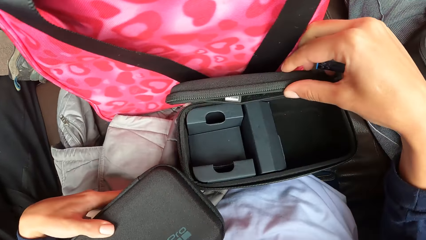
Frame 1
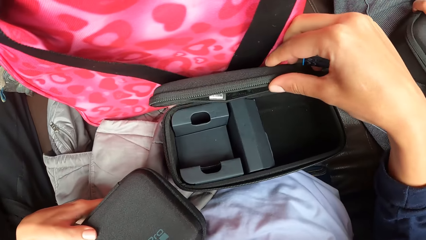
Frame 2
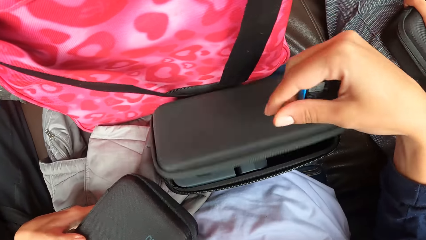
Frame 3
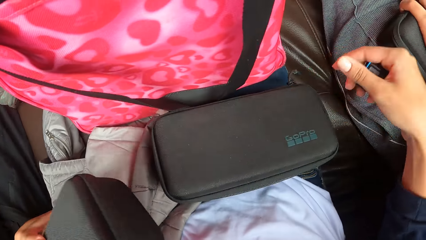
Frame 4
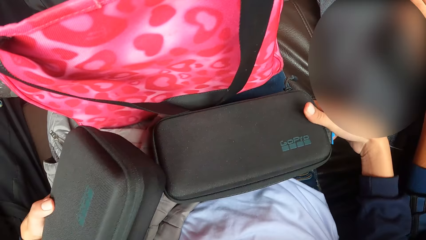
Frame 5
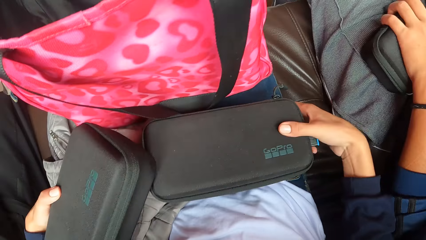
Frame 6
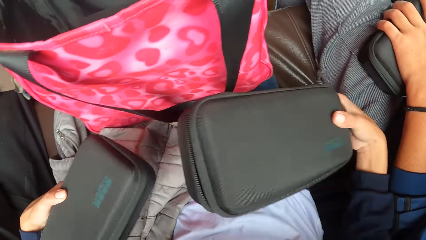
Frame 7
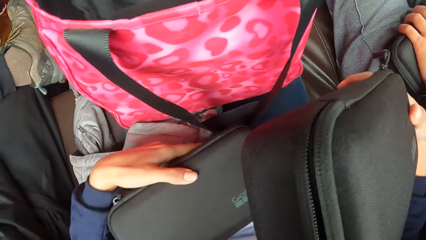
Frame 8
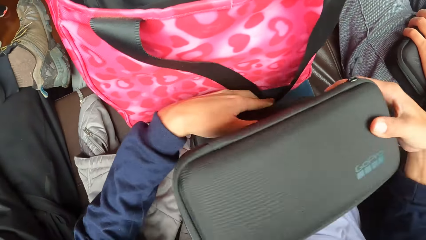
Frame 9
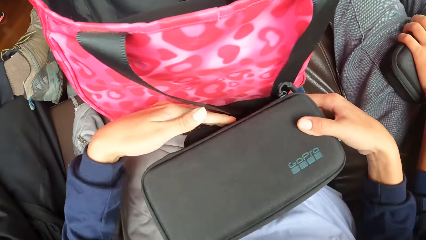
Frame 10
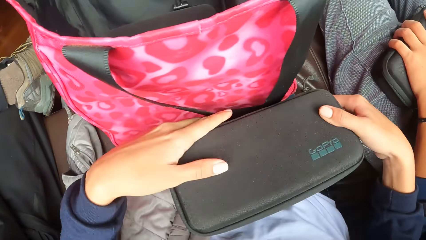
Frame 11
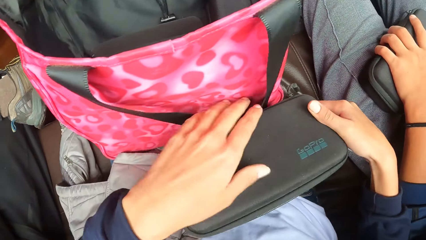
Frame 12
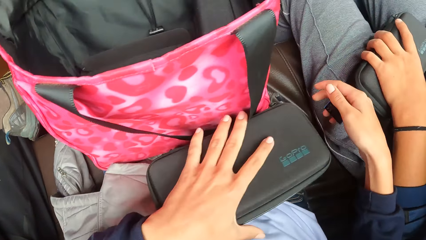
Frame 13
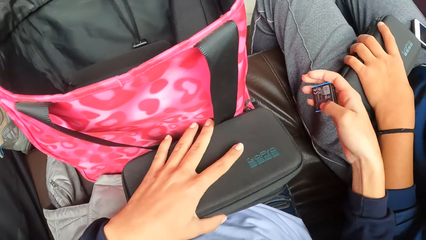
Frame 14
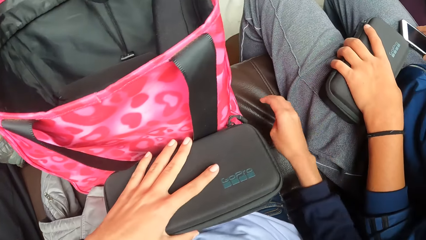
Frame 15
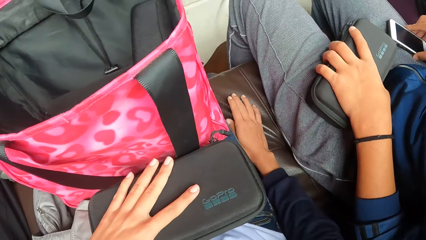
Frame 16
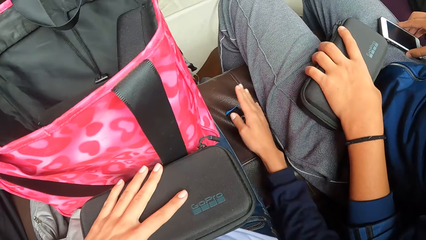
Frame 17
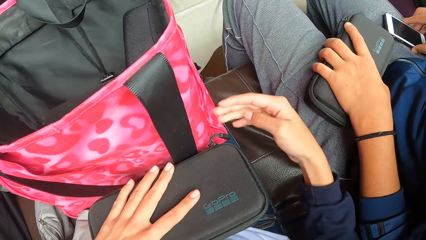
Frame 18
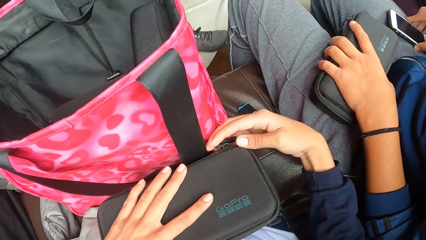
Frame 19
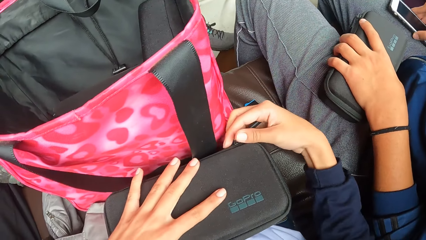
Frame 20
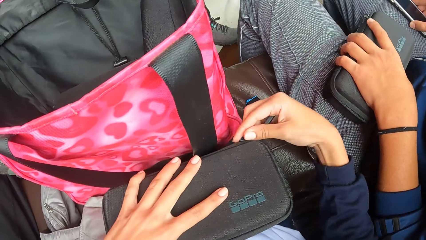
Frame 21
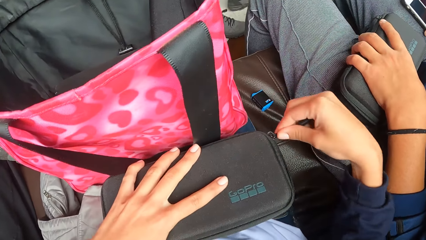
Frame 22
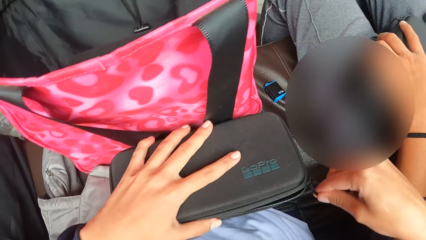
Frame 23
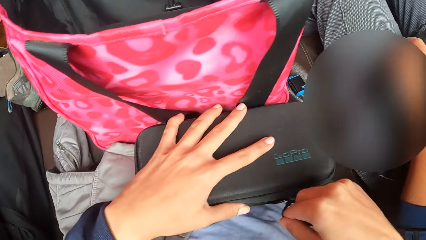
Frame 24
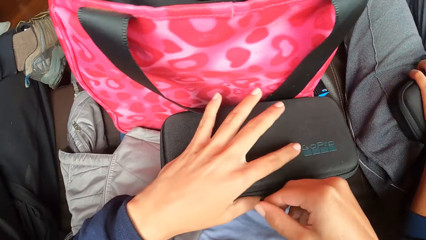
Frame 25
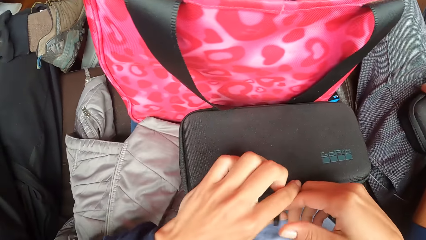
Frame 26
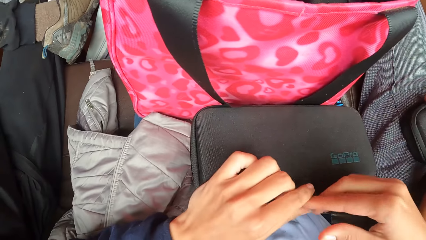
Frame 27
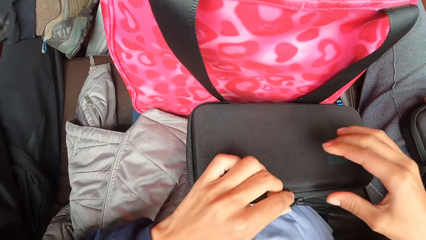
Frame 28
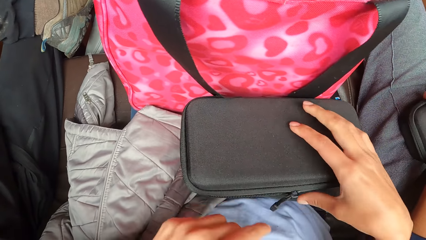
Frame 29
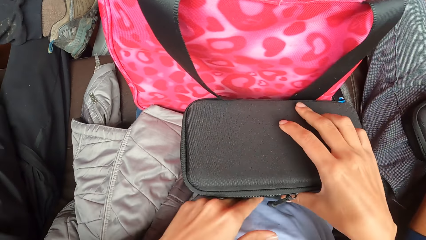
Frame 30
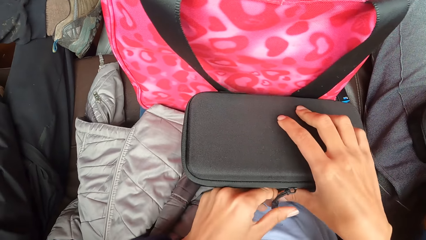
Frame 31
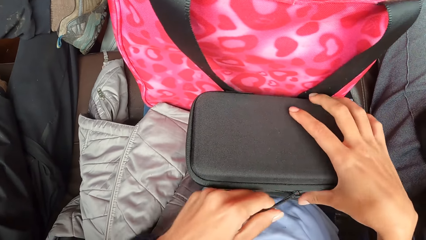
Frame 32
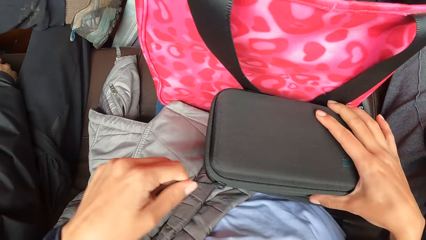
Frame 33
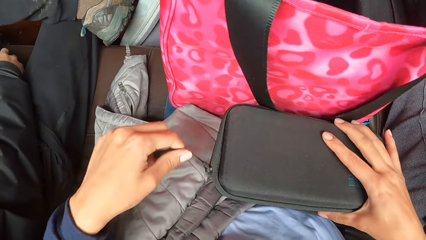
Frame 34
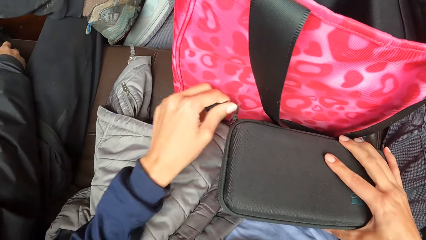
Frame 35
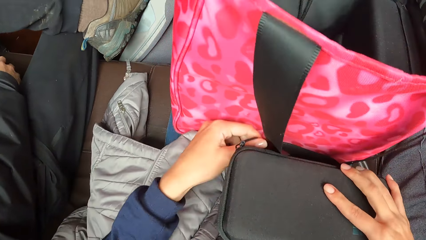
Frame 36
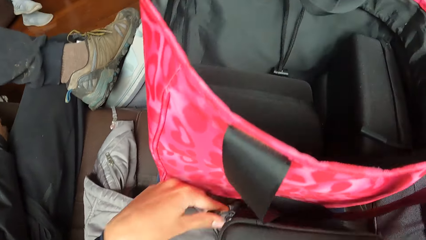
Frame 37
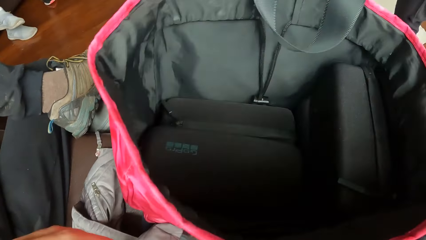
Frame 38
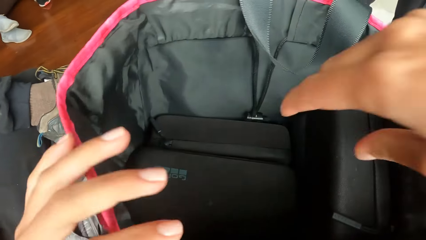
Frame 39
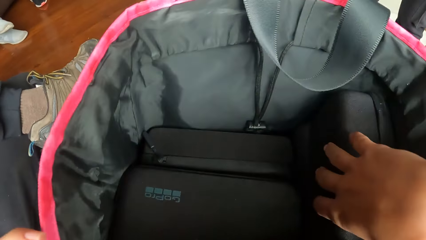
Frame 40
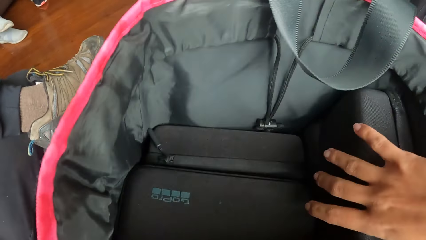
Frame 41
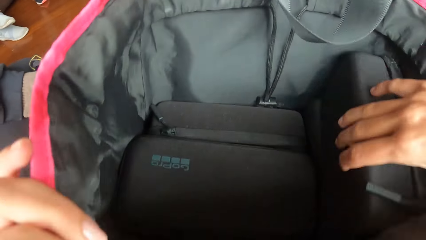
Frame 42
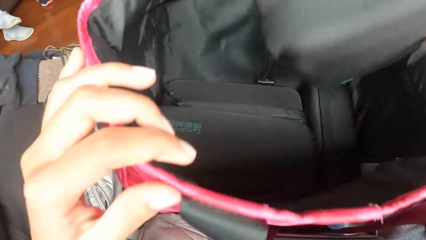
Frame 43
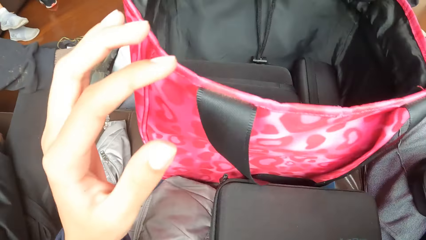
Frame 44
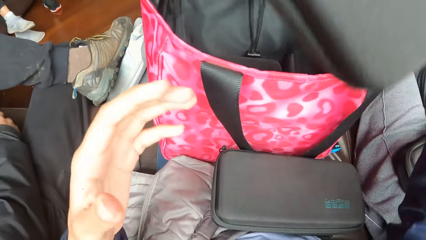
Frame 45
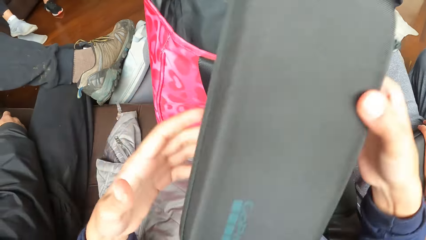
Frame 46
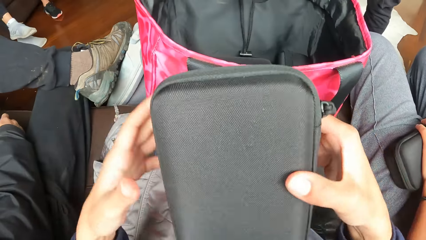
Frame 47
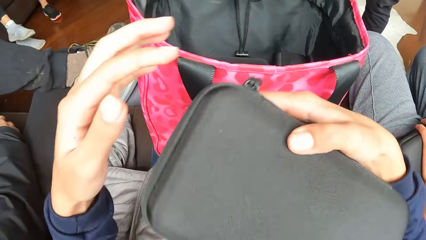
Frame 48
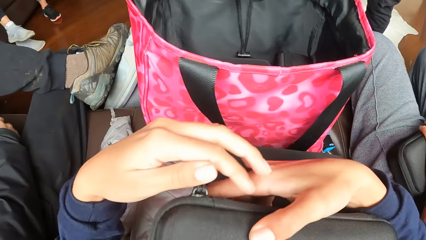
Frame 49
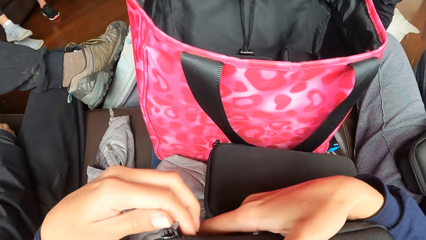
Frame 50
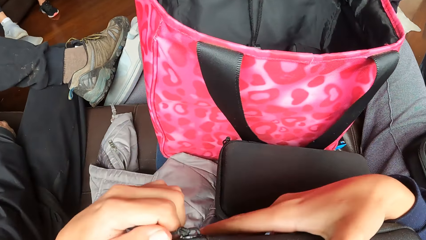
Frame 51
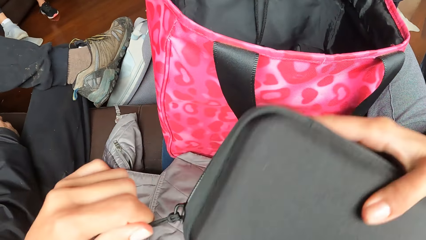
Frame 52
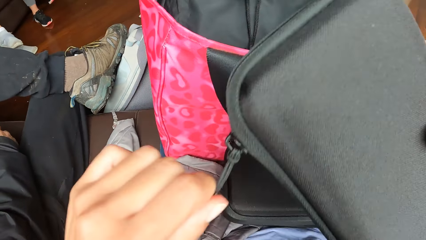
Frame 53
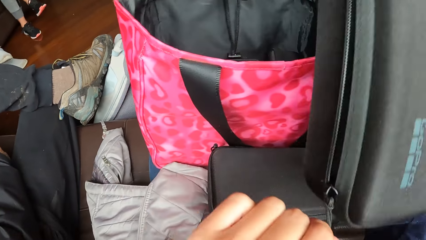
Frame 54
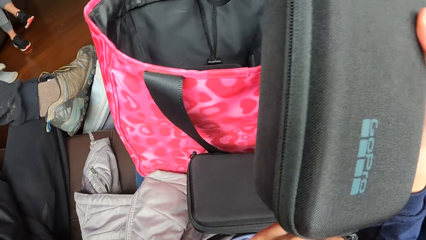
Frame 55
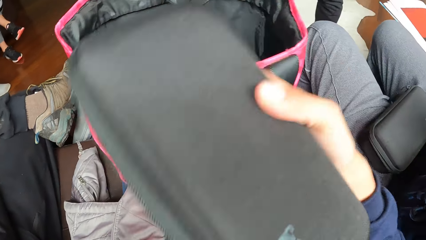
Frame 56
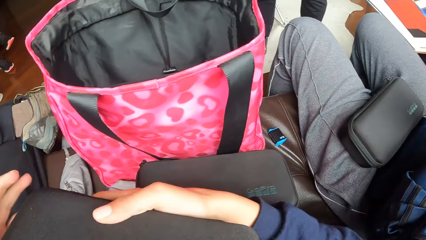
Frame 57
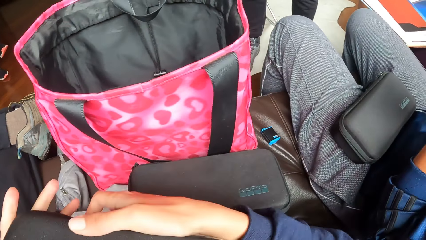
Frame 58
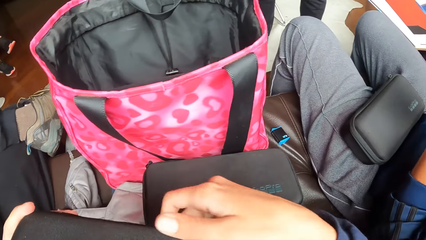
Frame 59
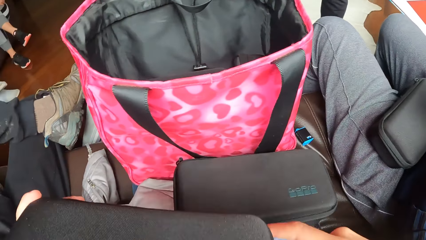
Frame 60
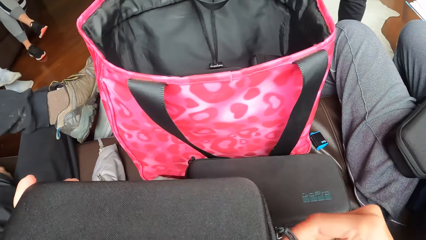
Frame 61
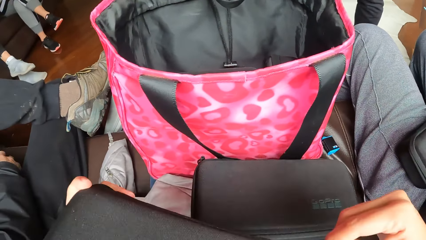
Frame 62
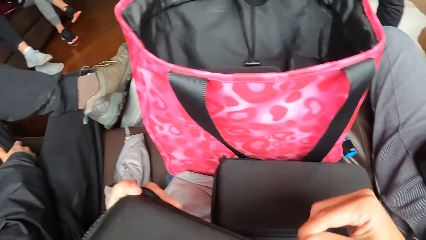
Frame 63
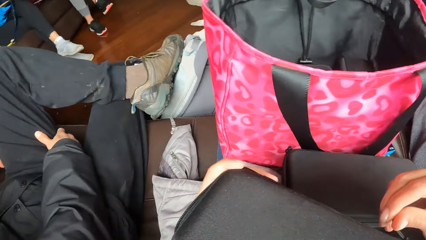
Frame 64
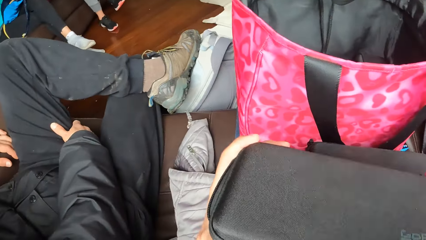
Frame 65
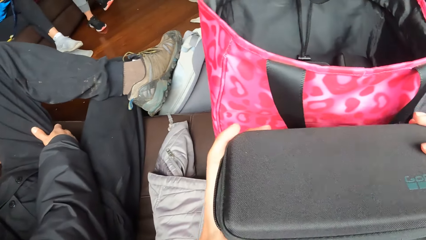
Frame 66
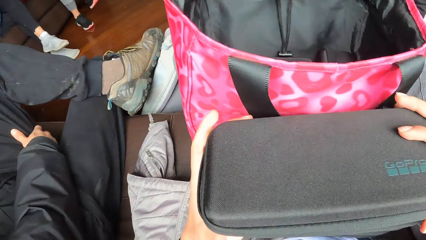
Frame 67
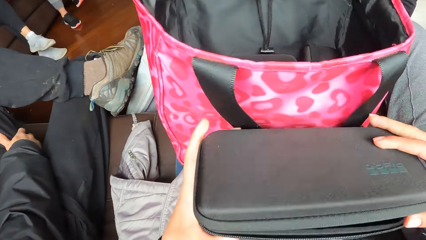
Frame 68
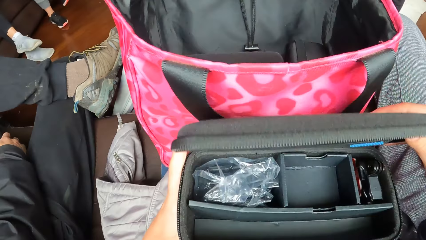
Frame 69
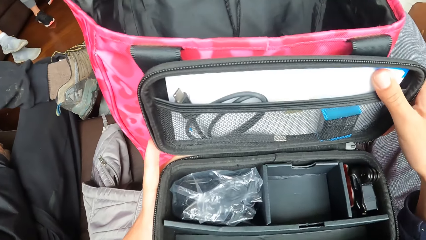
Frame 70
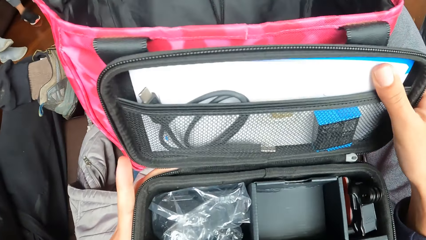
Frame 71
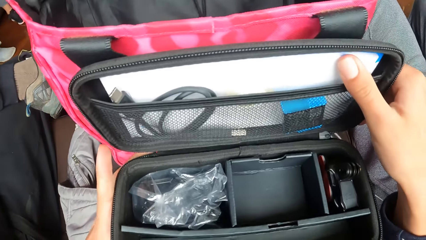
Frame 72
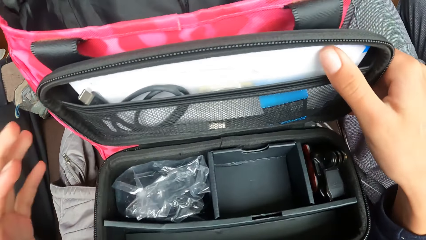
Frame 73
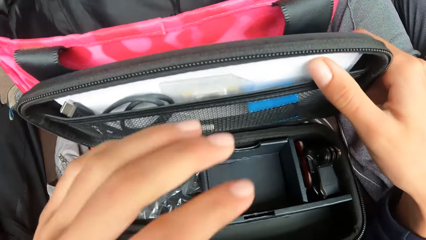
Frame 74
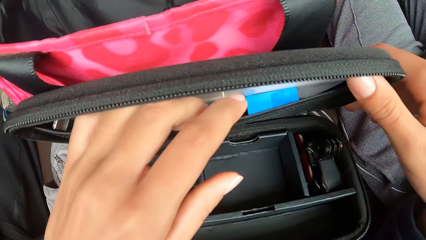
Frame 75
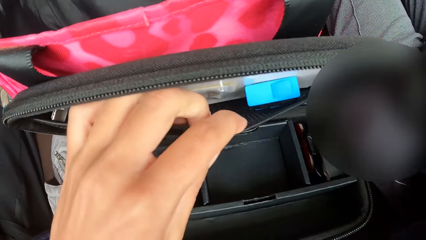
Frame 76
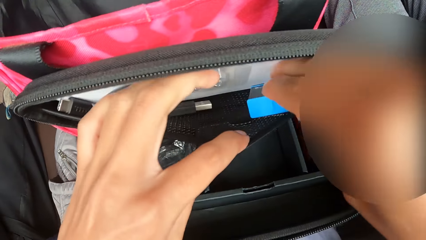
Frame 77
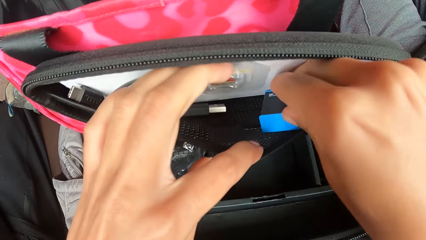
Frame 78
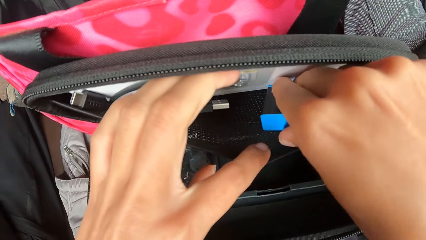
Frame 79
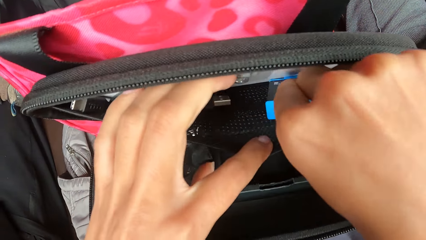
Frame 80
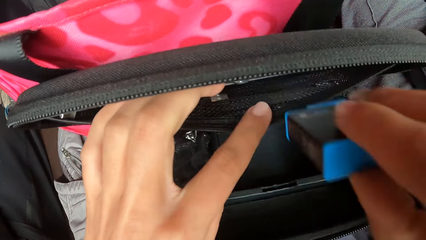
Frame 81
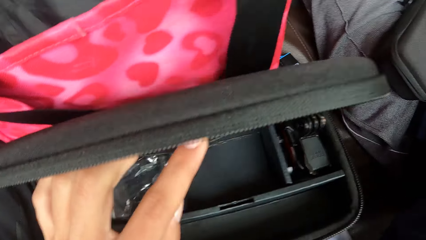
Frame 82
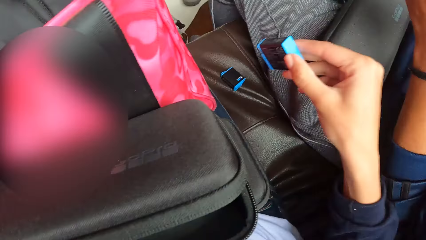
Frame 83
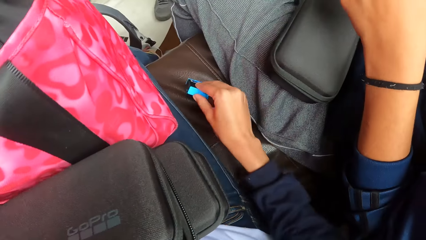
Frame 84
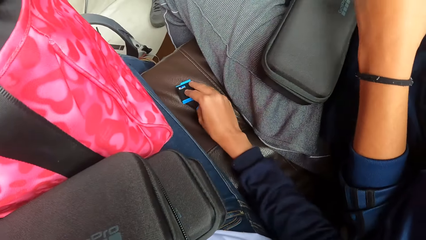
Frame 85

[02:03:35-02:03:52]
The camera wearer opens the purse with her right hand. She closes the purse with both hands. She picks the purse with her right hand. She places the purse on a purse. She drops the battery on the chair with her right hand. She zips the purse with her right hand. She unzips the purse with the right hand. She unzips the purse with the left hand. She removes a purse from the handbag with her right hand. She holds the purse with the left hand. She rotates the purse in the right hand. She zips the purse with her right hand. She unzips the purse with the left hand. She unzips the purse with the right hand. She opens the purse with her right hand. She removes a battery from the purse with her right hand. She drops the battery on the chair with her right hand.
